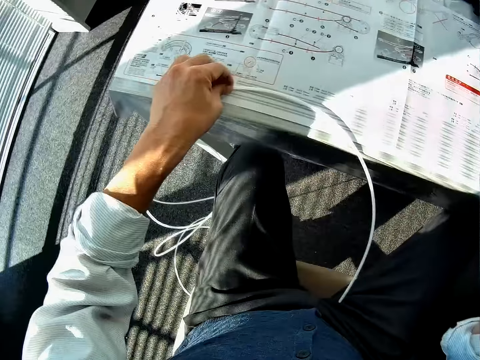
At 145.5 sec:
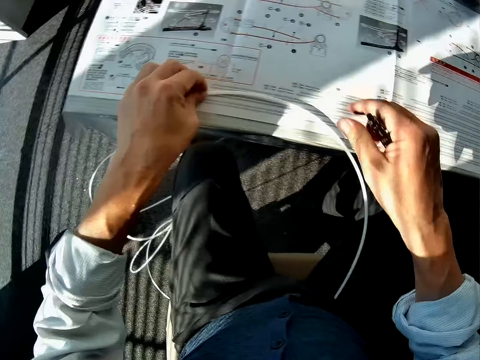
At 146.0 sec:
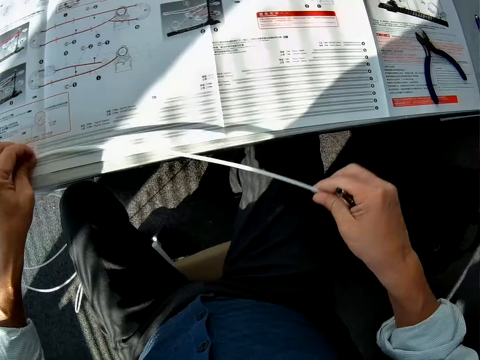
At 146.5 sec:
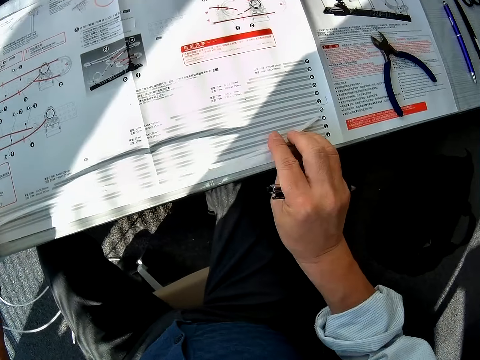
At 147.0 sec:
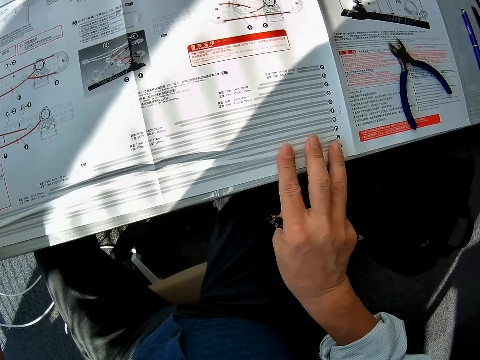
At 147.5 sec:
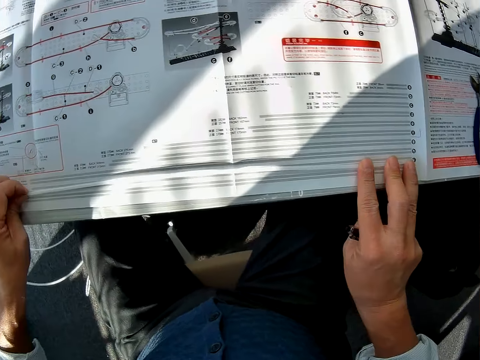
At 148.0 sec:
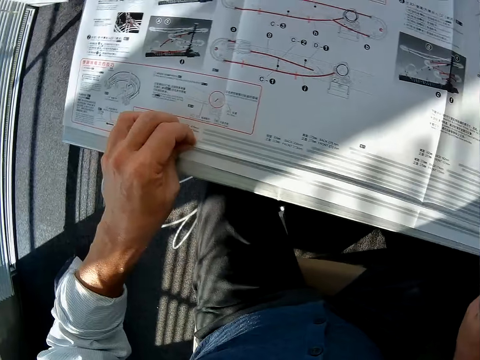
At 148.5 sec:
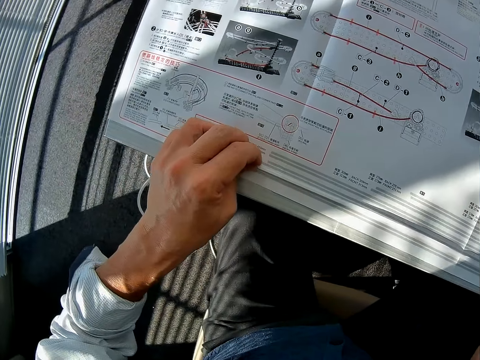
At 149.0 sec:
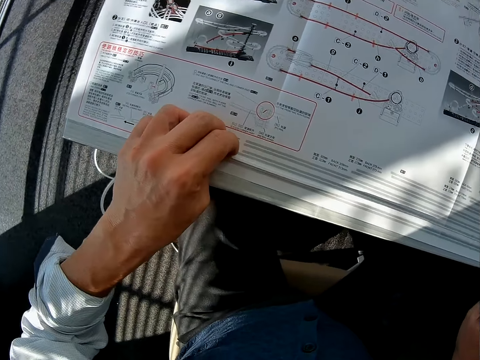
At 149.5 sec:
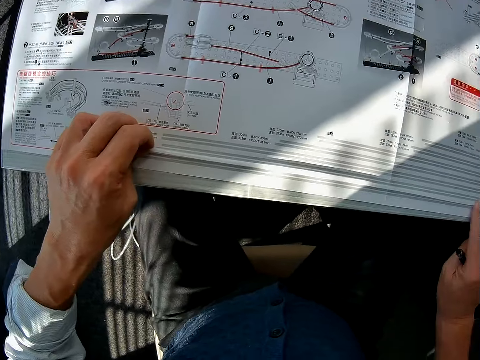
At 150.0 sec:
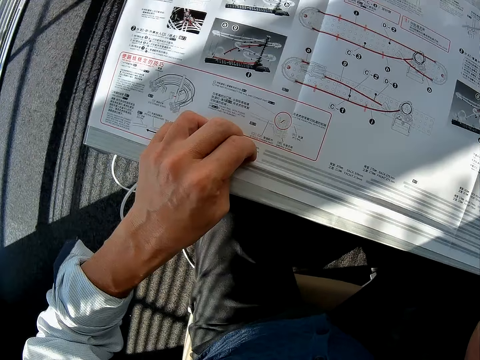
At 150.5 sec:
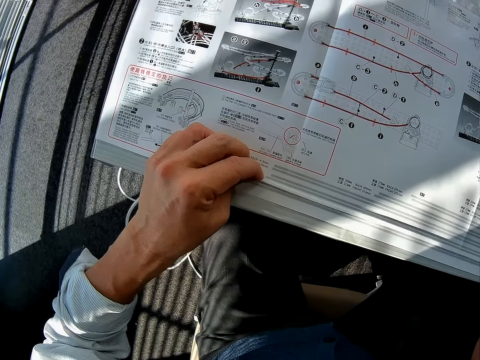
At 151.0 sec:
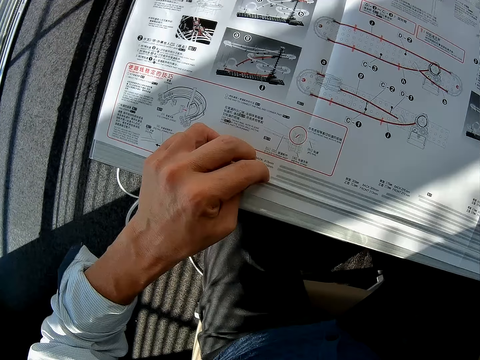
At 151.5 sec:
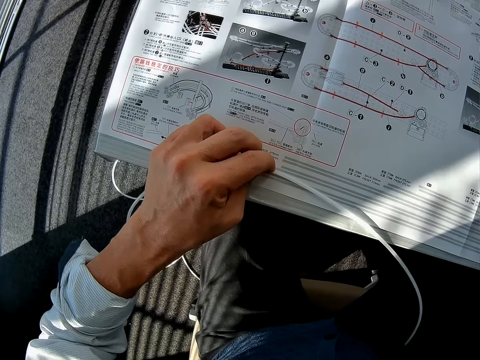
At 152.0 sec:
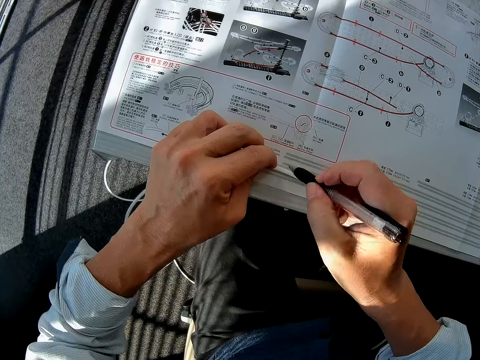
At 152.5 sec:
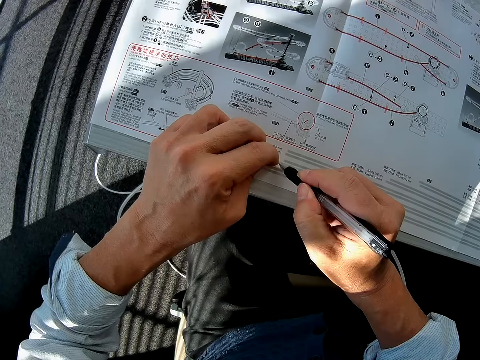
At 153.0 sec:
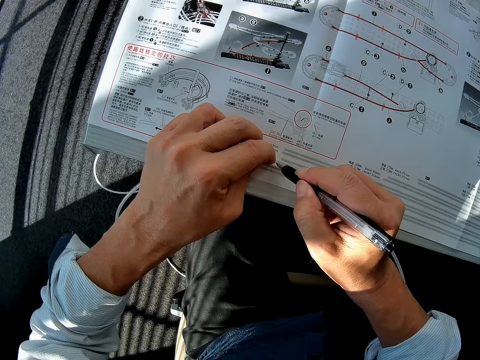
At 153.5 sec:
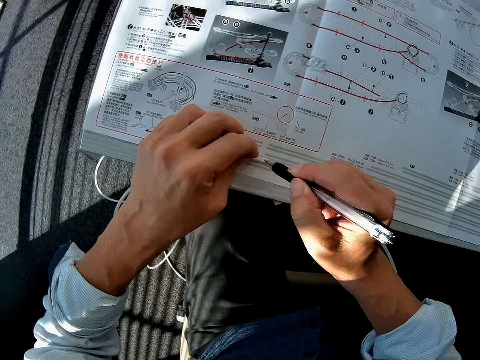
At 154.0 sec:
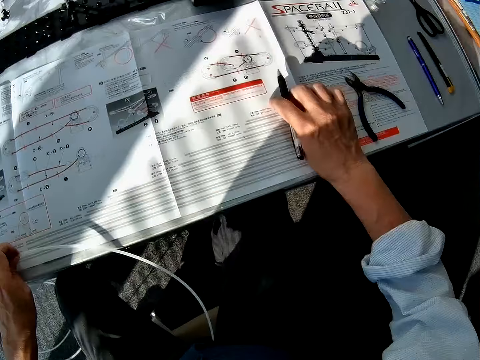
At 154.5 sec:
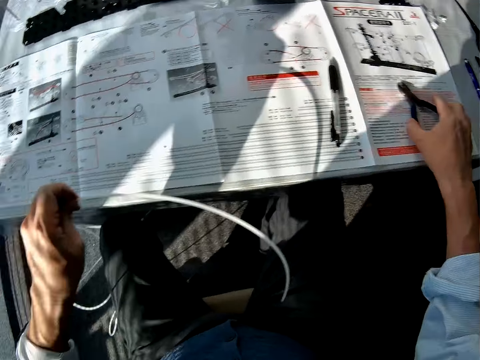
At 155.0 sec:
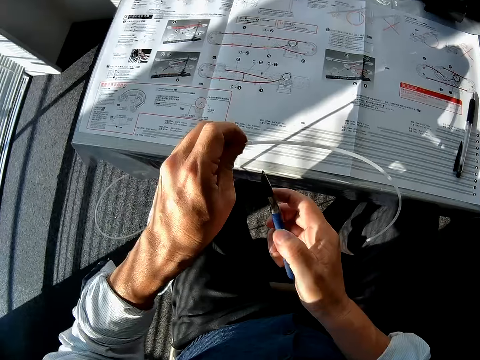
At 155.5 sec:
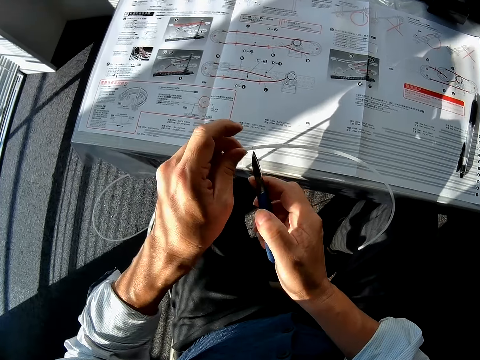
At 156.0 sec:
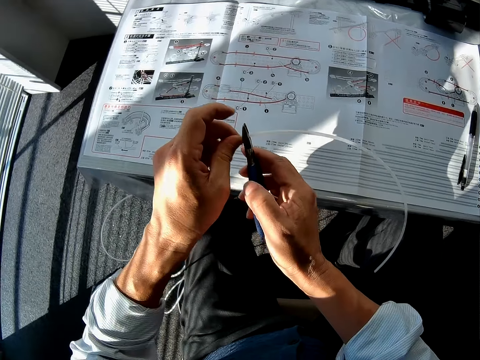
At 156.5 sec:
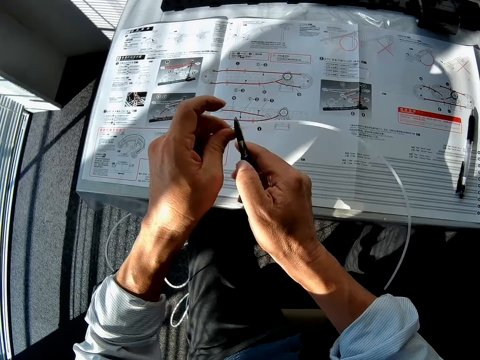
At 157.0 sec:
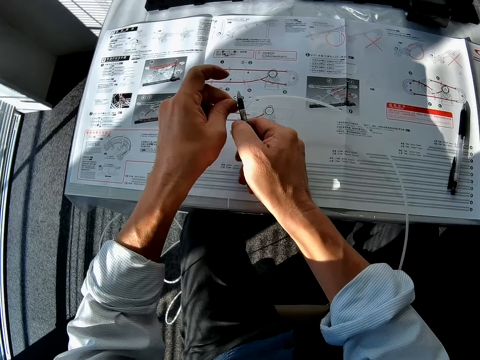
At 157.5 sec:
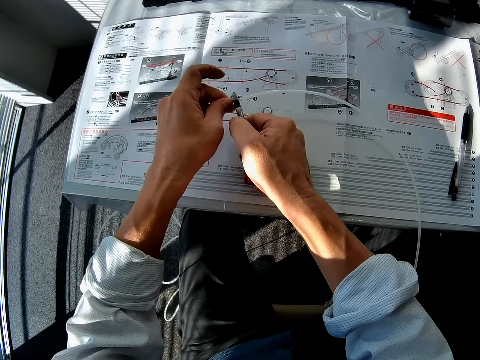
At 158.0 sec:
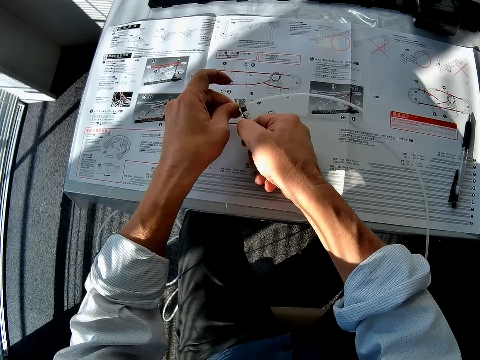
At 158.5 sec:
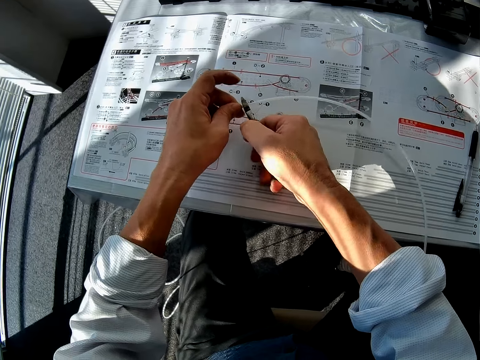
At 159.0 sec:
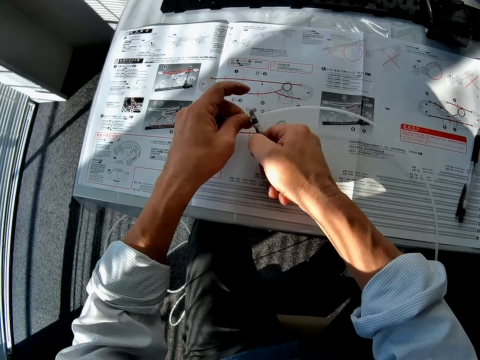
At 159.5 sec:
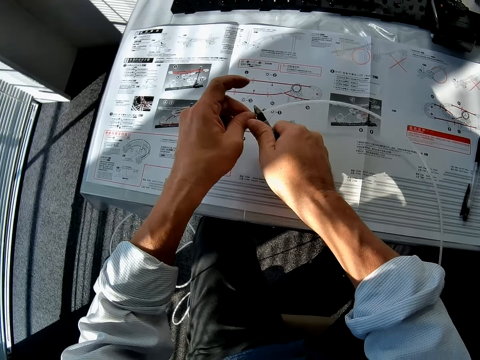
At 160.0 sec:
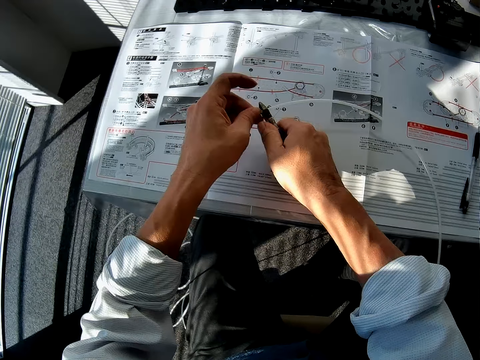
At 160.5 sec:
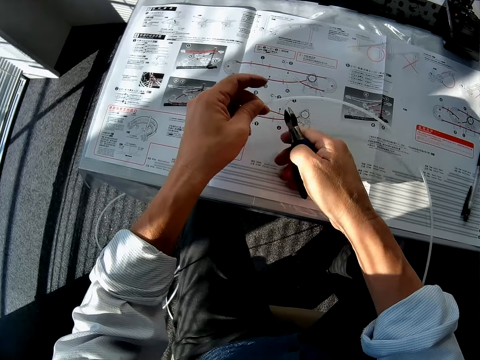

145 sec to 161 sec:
The camera wearer turns to the standard rail or pipe. He places the standard rail on a space rail manual. He measures the pipe on the paper. He straightens the standard rail. He looks around. He marks the standard rail with the pen. He places the pen on the space rail manual. He picks up the pliers from the space rail manual. He cuts the standard rail with the pliers.

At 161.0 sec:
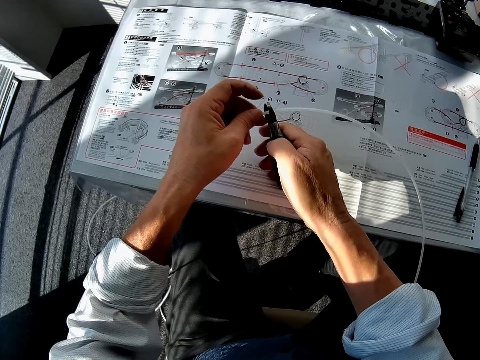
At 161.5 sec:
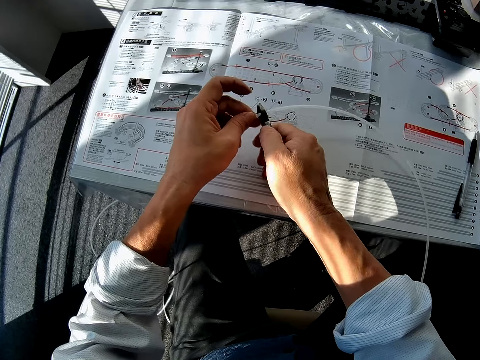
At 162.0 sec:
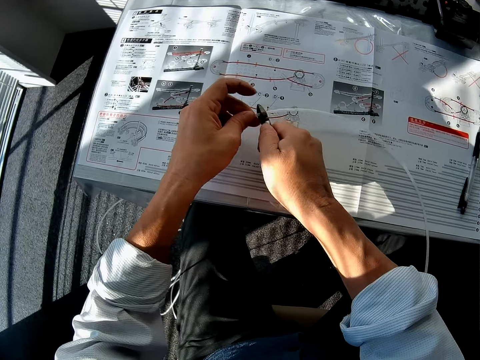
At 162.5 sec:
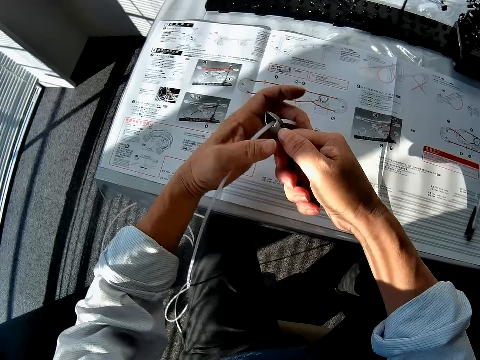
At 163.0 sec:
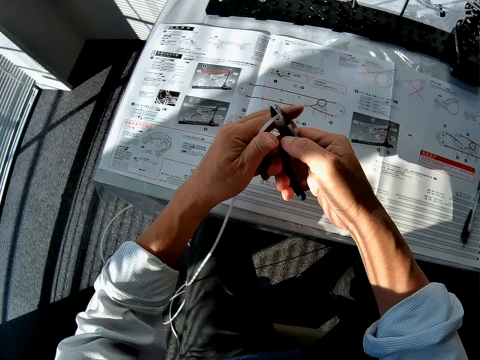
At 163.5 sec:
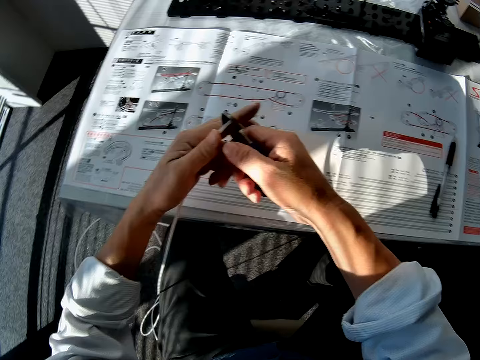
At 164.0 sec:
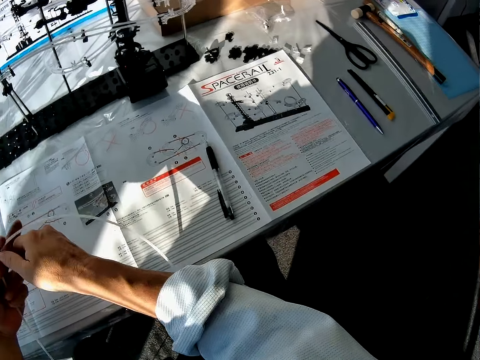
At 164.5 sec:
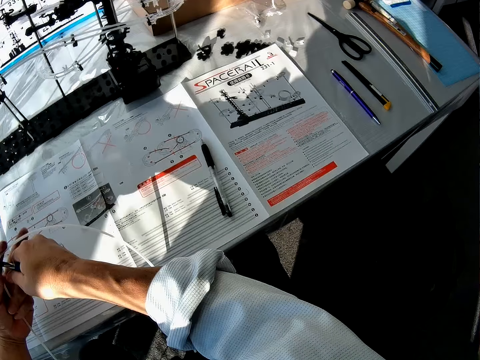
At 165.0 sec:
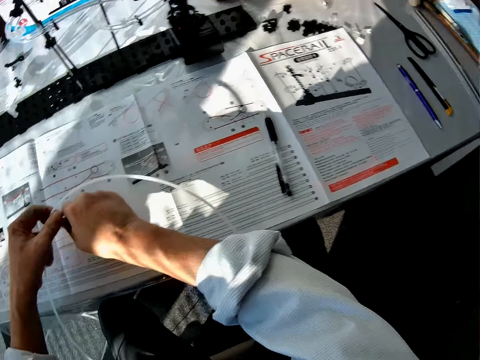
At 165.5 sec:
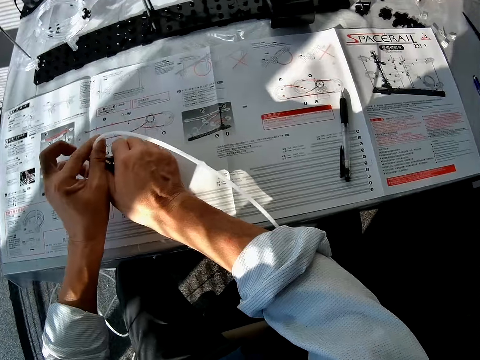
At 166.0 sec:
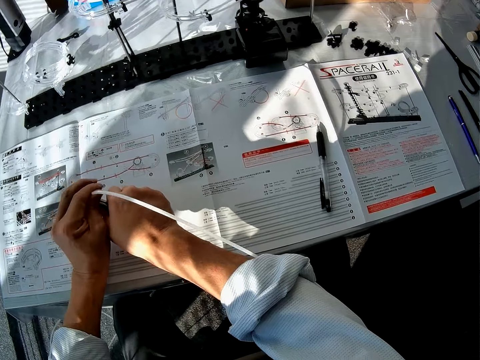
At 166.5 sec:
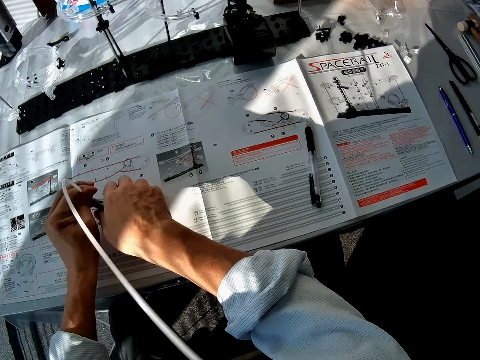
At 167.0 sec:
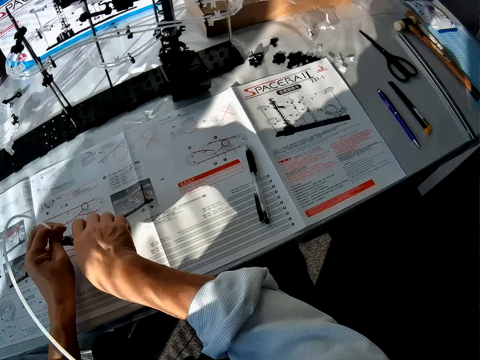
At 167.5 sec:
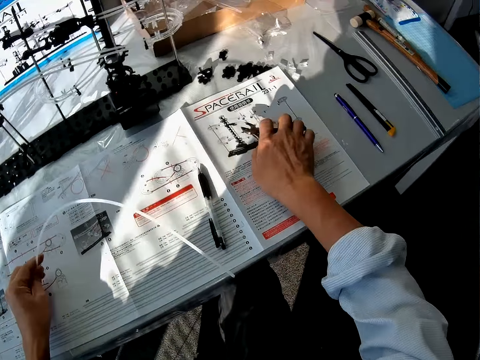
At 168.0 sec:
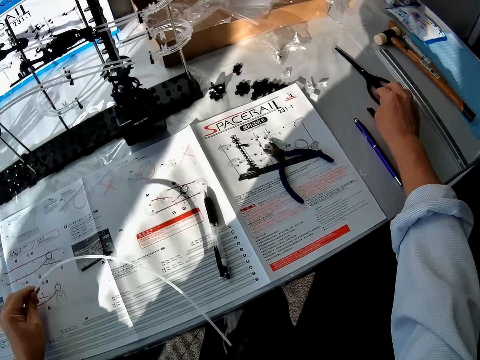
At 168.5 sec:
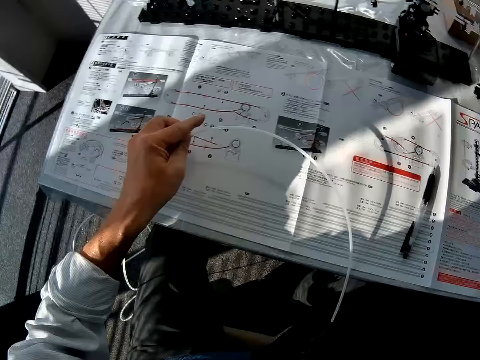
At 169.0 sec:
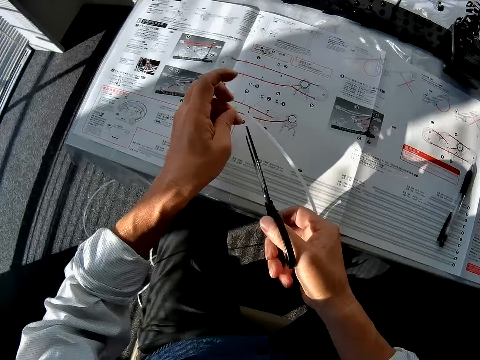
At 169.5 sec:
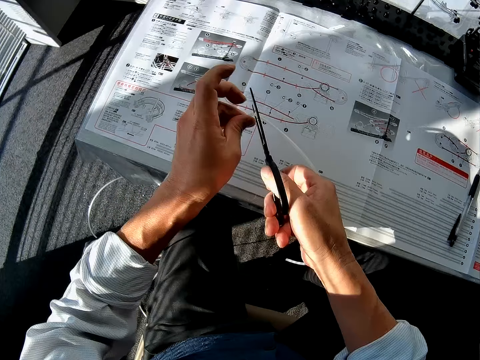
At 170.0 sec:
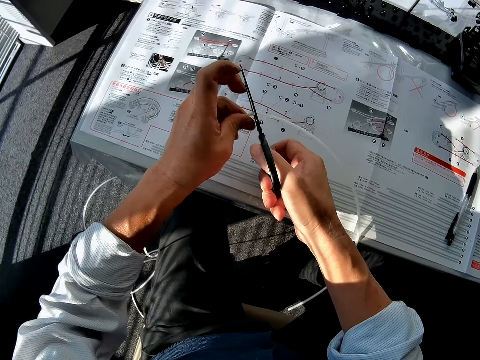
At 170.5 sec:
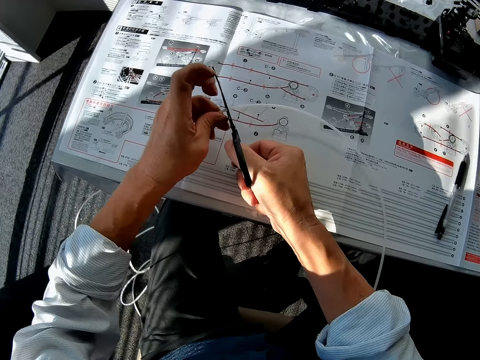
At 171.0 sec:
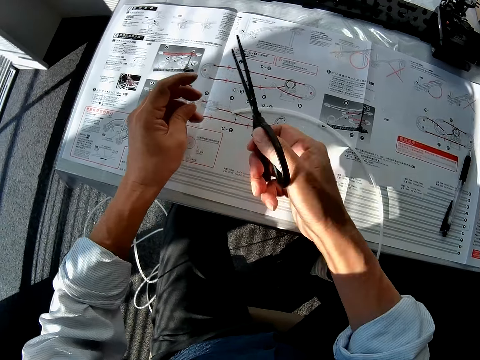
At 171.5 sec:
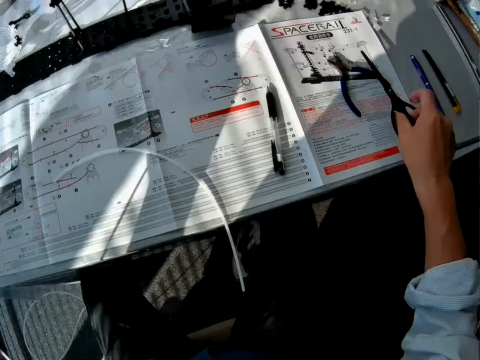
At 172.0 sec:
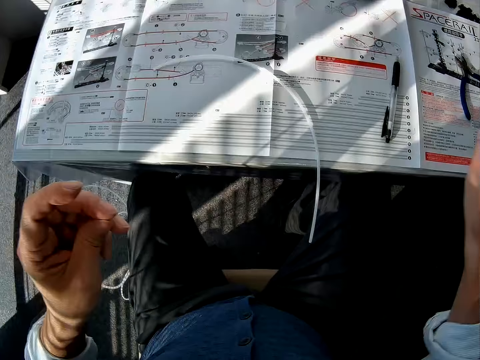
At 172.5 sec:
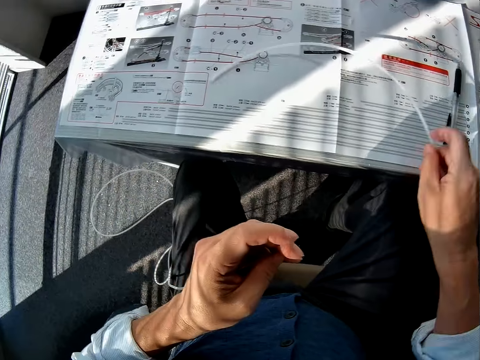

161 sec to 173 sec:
The camera wearer holds the standard rail with his left hand. He cuts the standard rail with the pliers. He holds the standard rail with his left hand. He places the pliers on a space rail manual. He picks up a pair of scissors from the table. He cuts the standard rail with the pair of scissors. He drops a piece of the standard rail on the space rail manual. He places the pair of scissors on the space rail manual.
